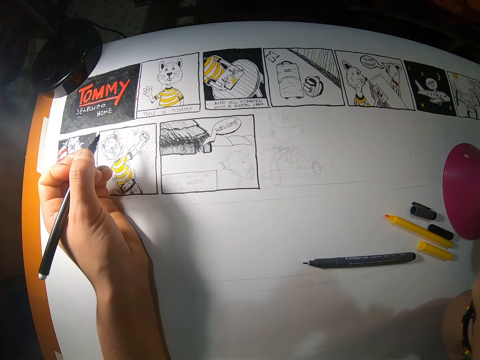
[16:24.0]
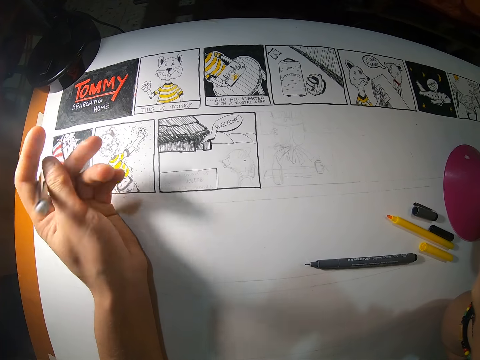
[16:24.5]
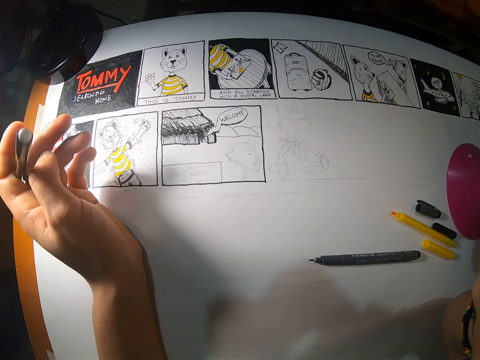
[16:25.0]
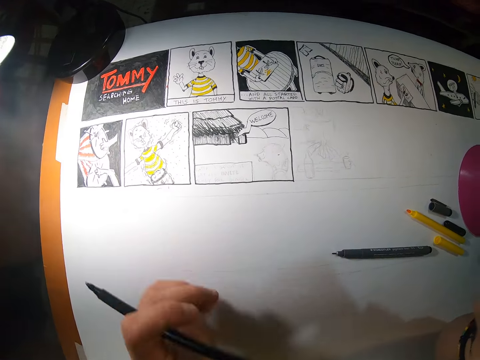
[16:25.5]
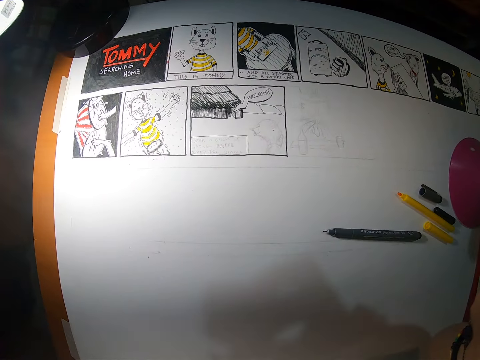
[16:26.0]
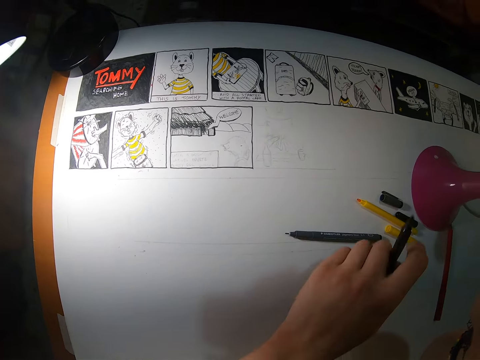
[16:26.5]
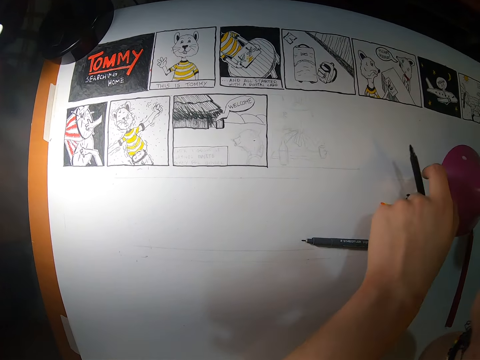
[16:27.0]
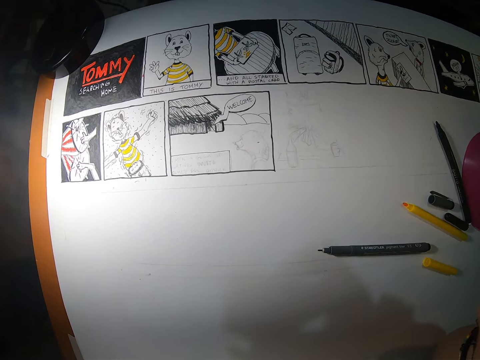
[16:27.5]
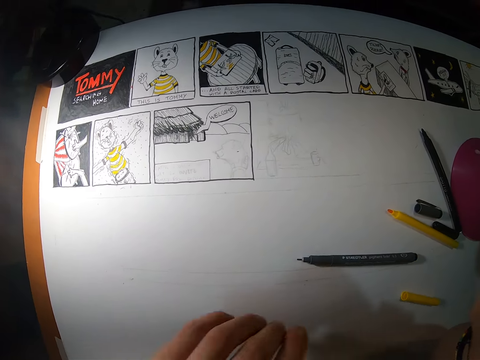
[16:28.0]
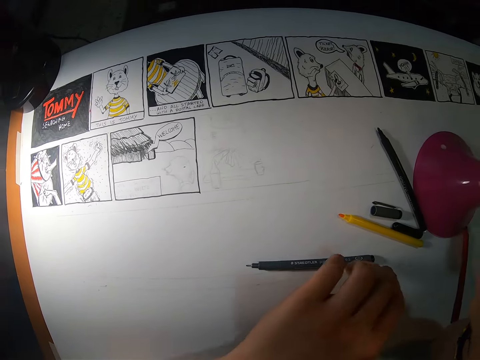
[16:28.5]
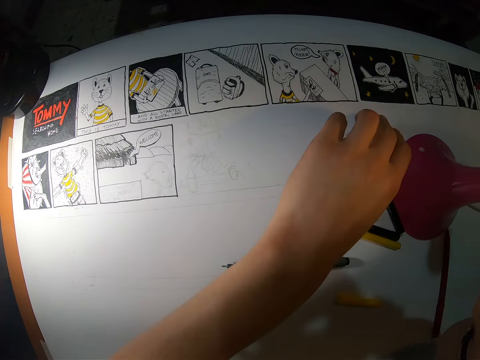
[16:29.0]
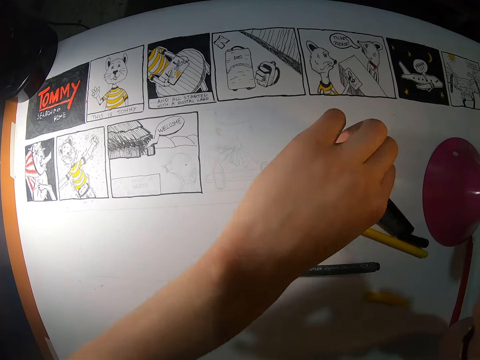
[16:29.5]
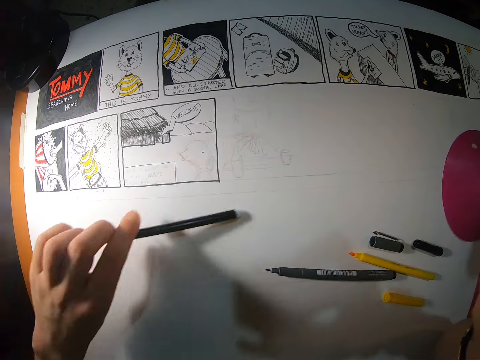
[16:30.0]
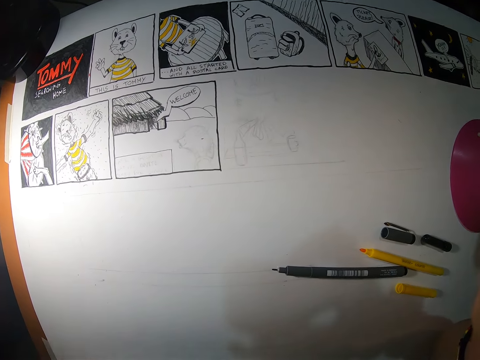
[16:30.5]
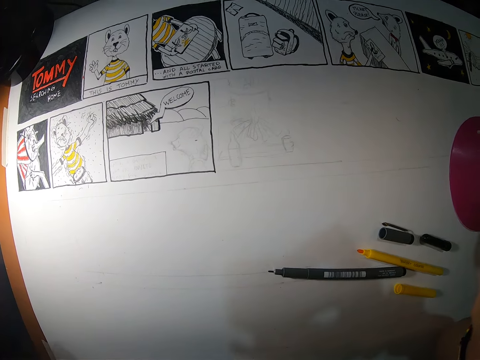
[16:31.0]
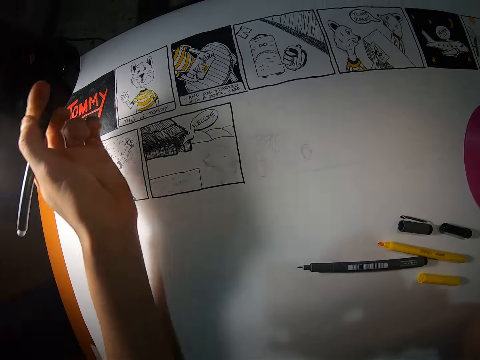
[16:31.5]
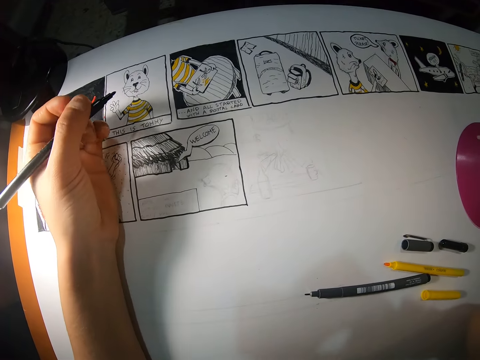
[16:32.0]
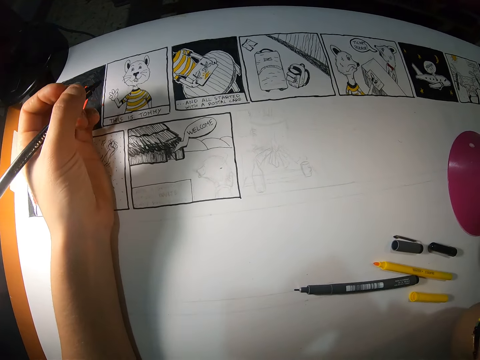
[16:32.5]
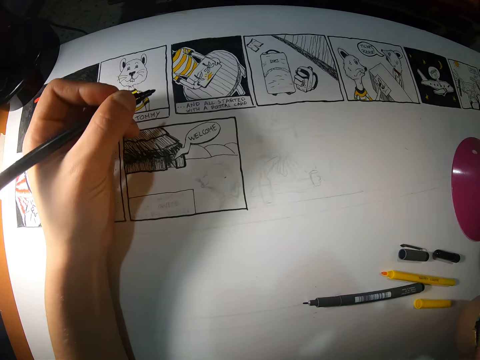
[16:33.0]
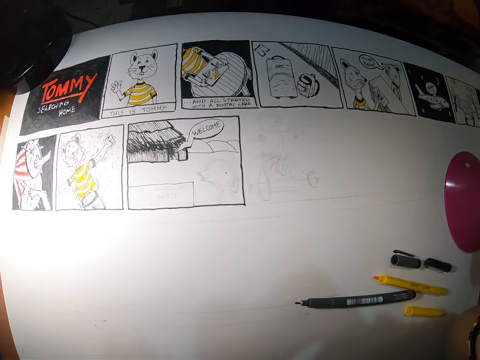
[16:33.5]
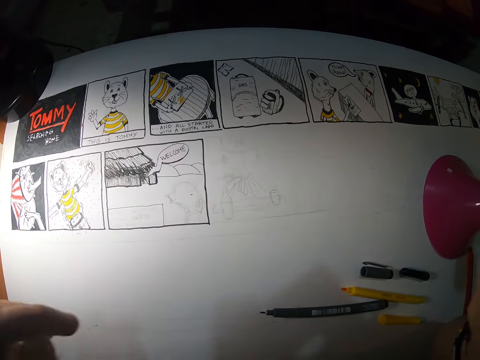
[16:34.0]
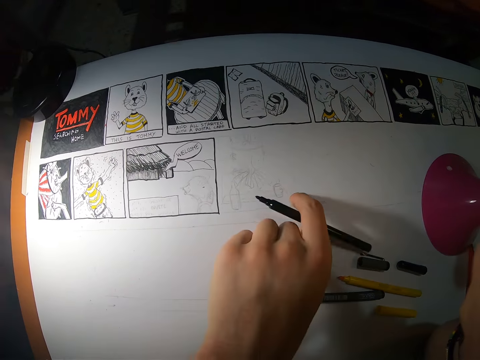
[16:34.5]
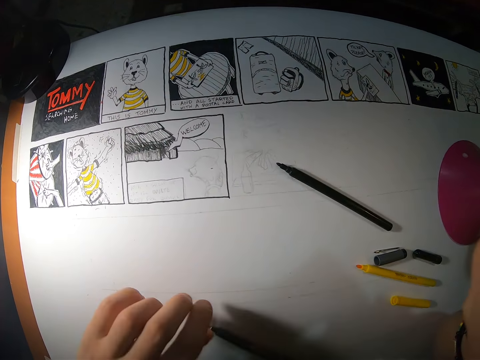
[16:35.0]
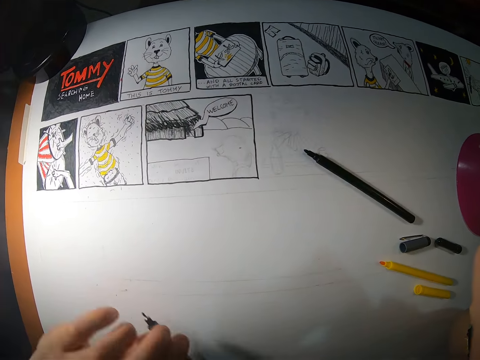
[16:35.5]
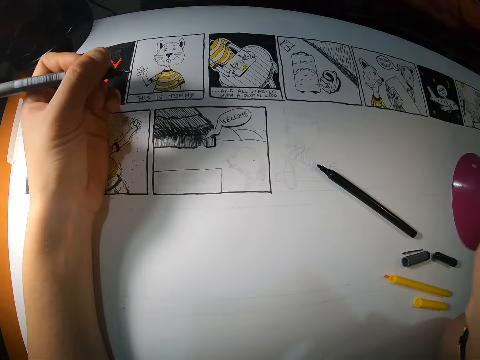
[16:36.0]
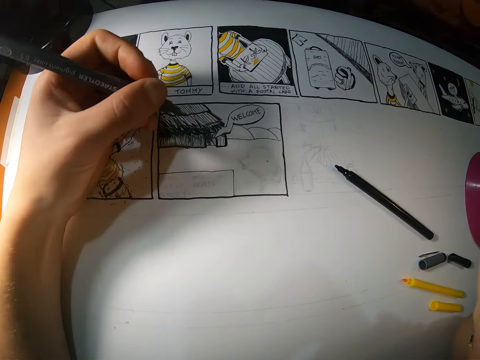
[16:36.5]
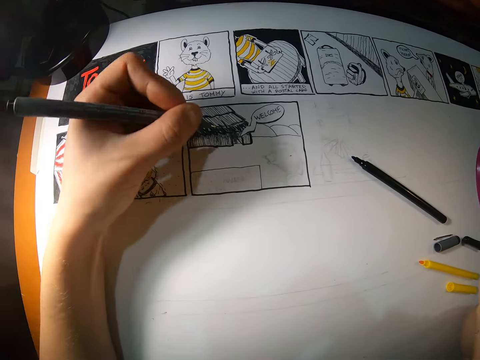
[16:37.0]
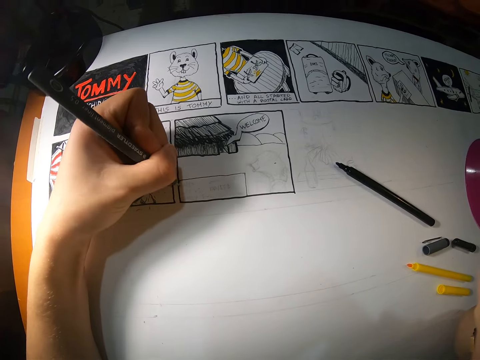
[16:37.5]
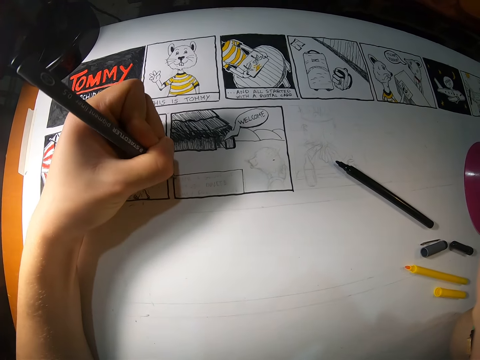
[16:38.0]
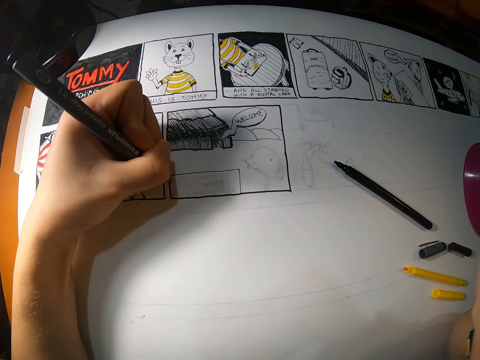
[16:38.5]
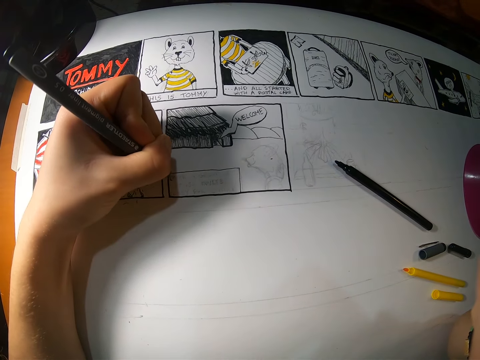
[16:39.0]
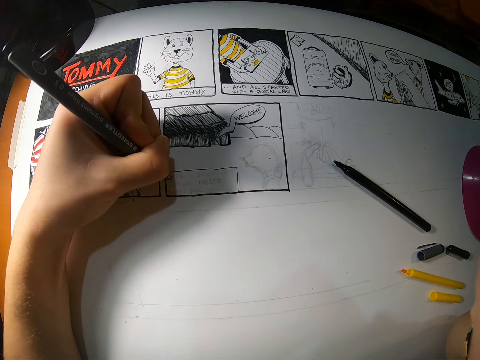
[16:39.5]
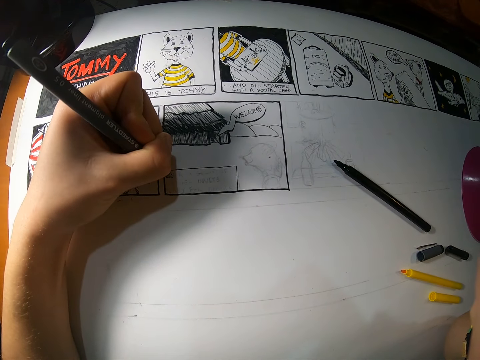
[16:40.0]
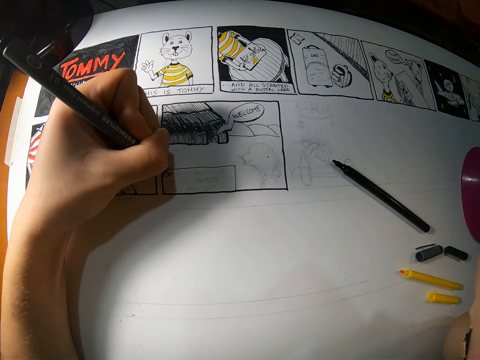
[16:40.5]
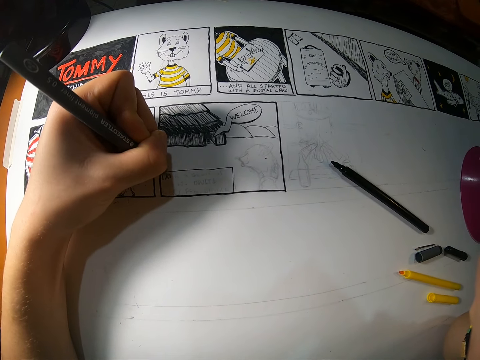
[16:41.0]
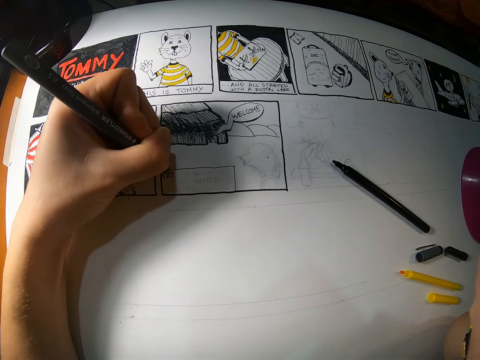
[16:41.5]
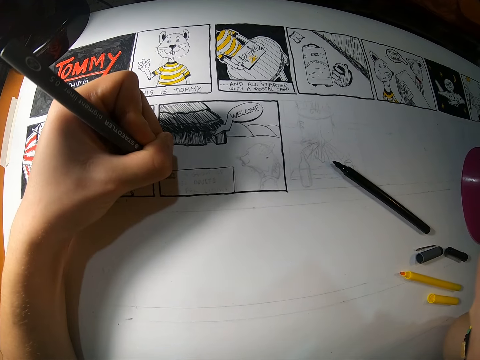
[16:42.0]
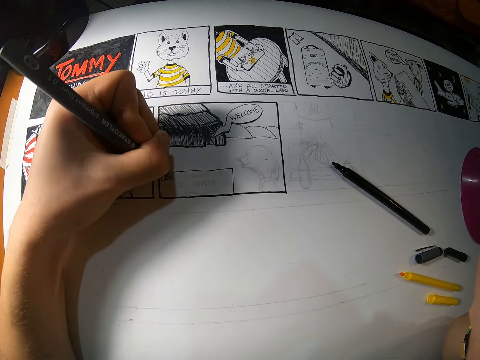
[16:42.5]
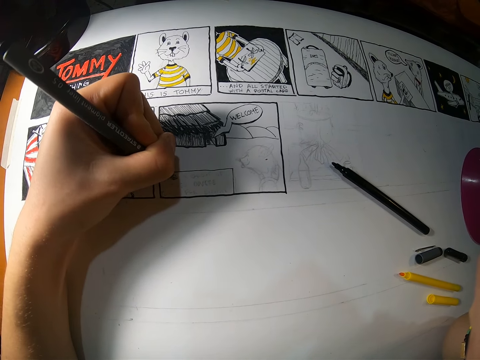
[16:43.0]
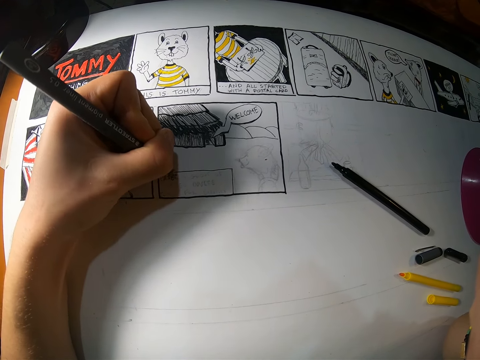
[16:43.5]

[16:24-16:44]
The camera wearer drops the pen from her left hand on the drawing paper on the table. She touches a pen cap on the drawing paper on the table with her left hand. She picks up the pen from the drawing paper on the table with her left hand. She draws on the paper and folds her hand. She drops the pen from her left hand to the drawing paper on the table. She picks up the pen from the drawing paper on the table with her left hand. She draws on the paper. She writes on the drawing paper on the table with the pen in her left hand.

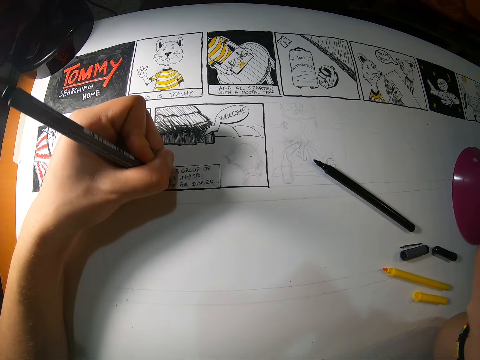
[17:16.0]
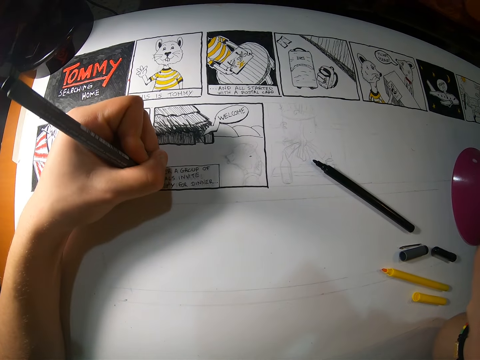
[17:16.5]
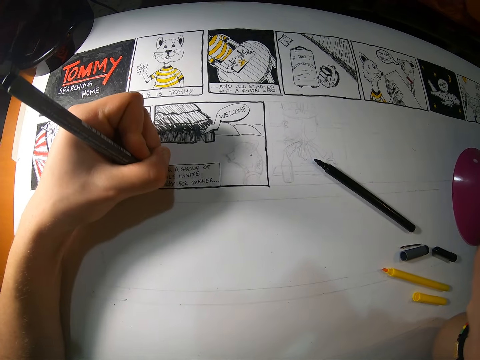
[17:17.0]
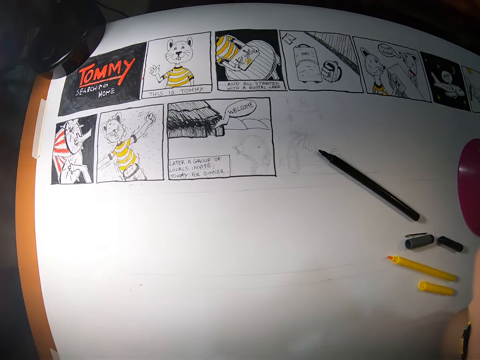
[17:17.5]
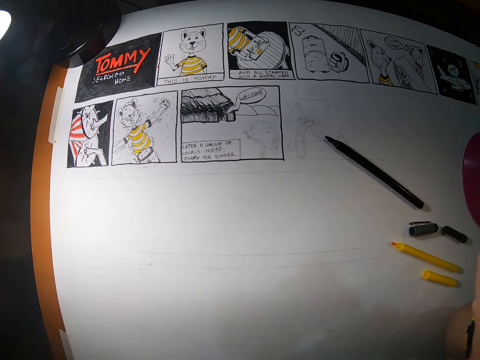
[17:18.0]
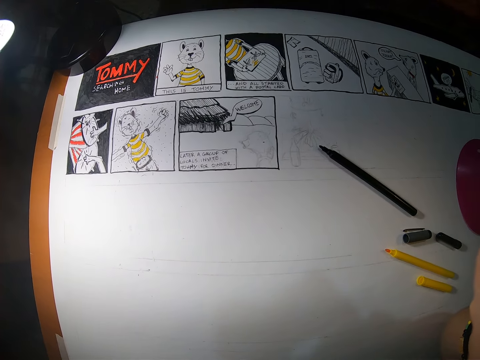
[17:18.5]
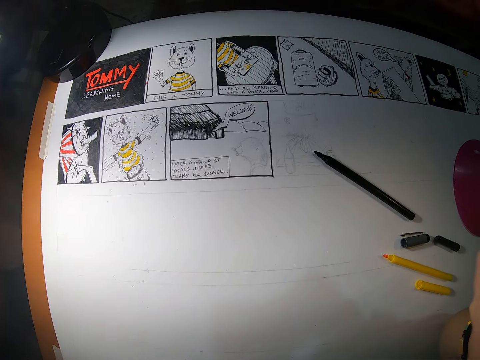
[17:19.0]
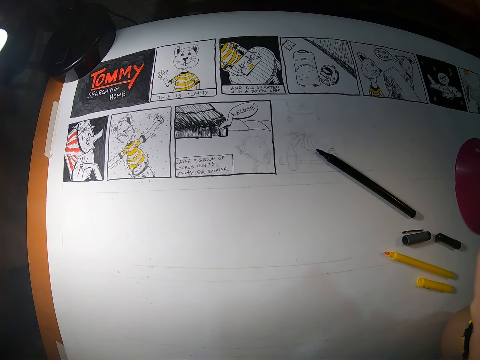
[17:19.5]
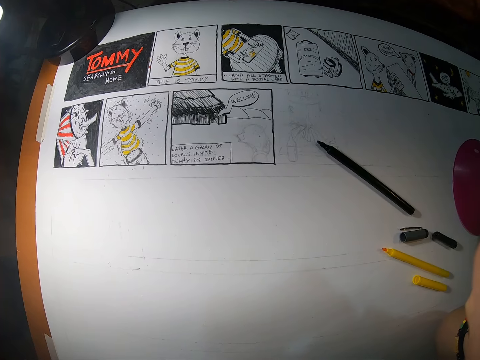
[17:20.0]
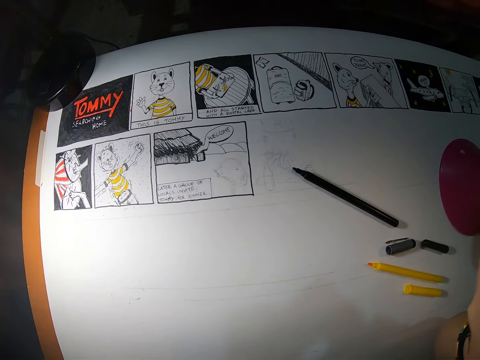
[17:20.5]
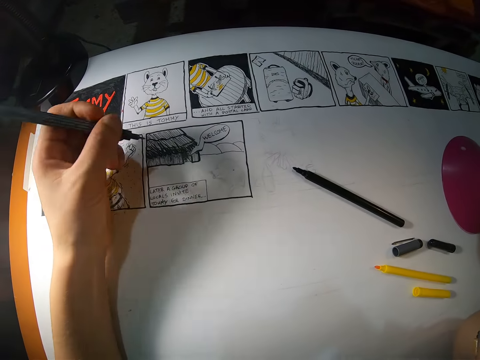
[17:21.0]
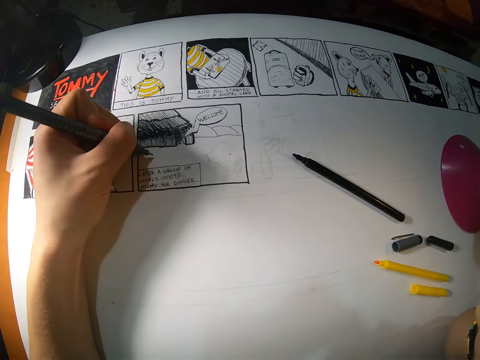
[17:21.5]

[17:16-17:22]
The camera wearer folds their hand. They draw on the paper.
